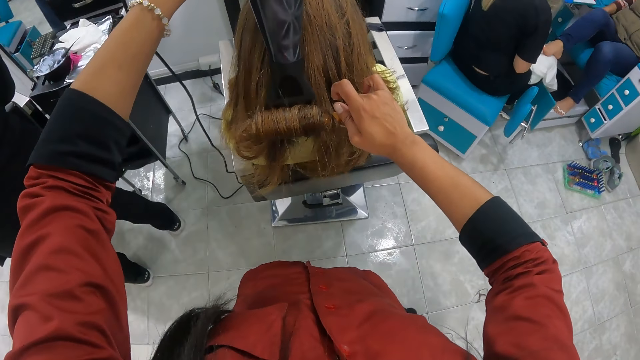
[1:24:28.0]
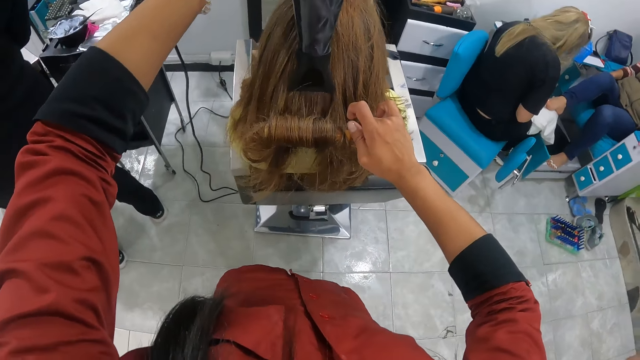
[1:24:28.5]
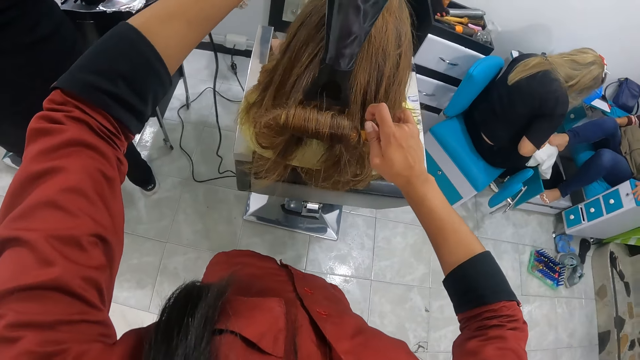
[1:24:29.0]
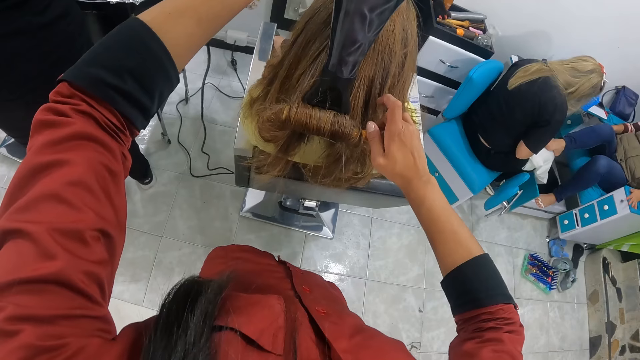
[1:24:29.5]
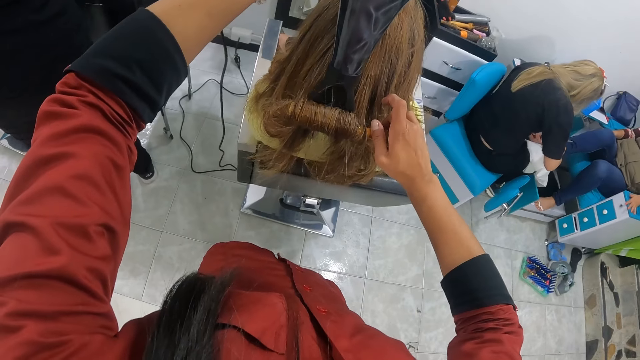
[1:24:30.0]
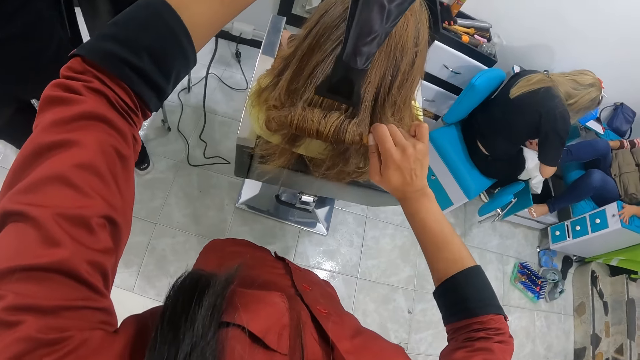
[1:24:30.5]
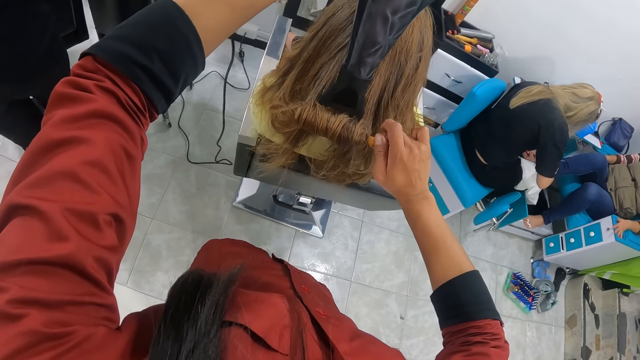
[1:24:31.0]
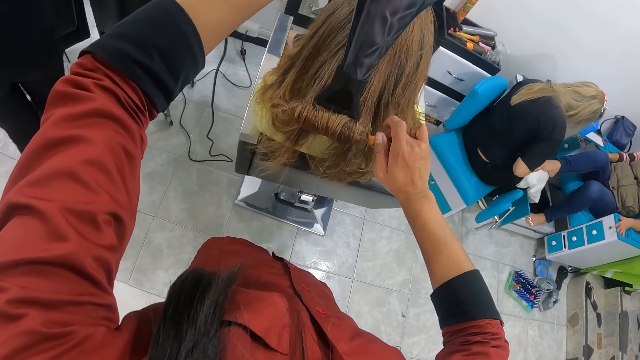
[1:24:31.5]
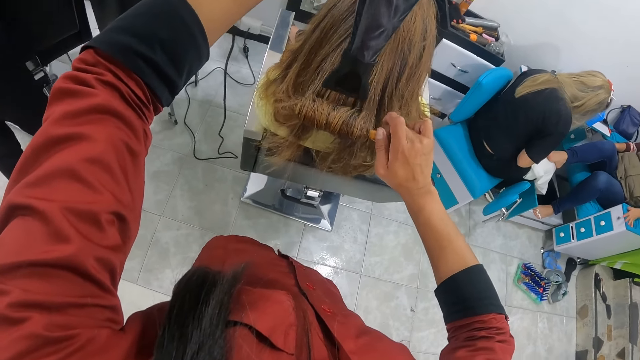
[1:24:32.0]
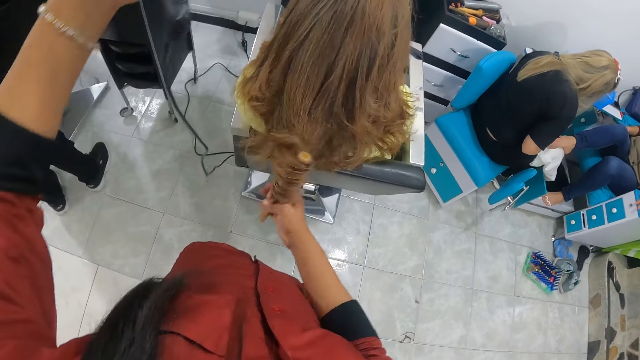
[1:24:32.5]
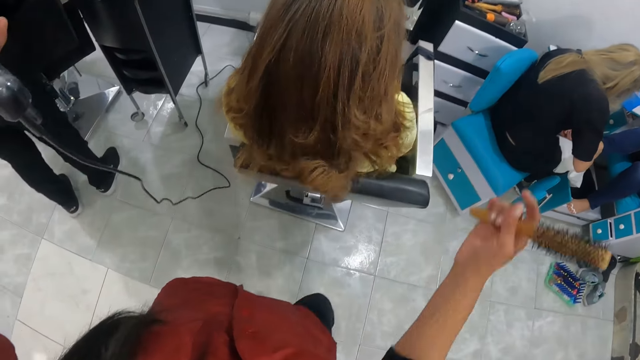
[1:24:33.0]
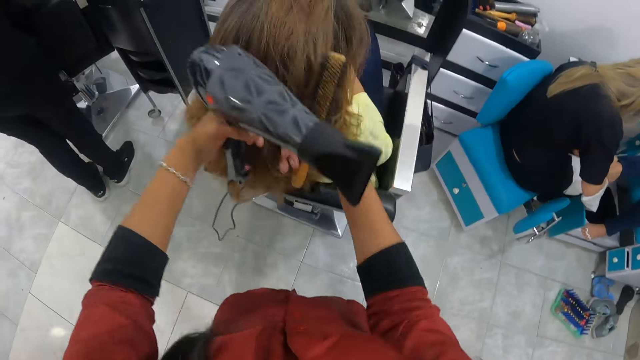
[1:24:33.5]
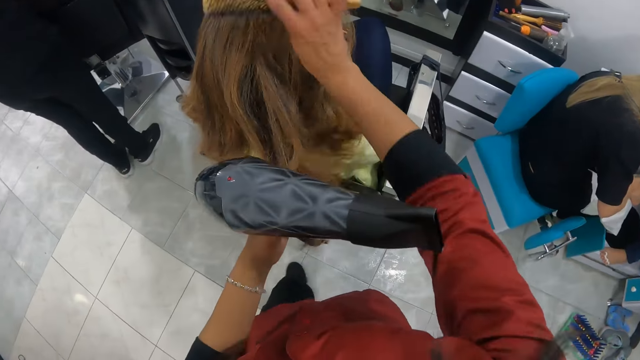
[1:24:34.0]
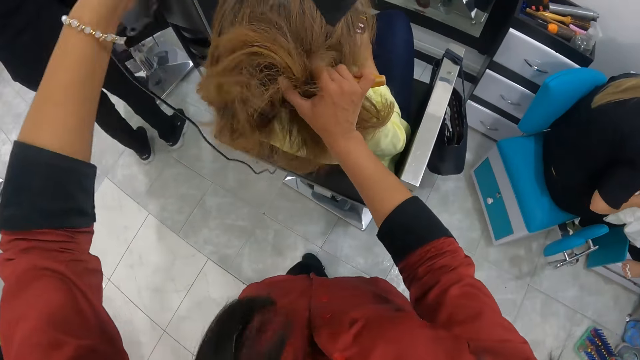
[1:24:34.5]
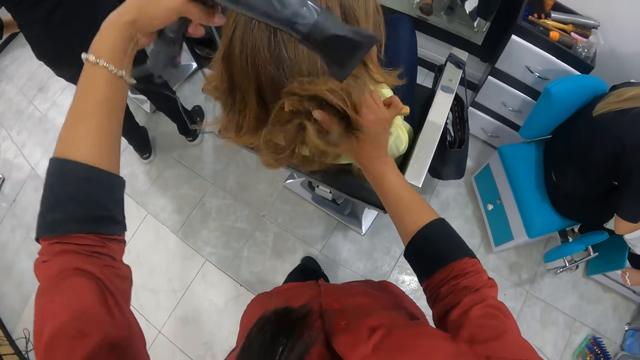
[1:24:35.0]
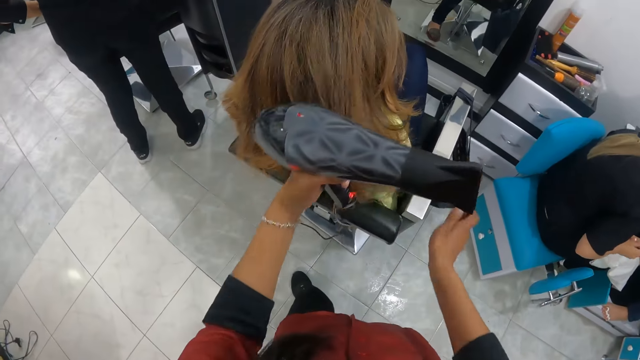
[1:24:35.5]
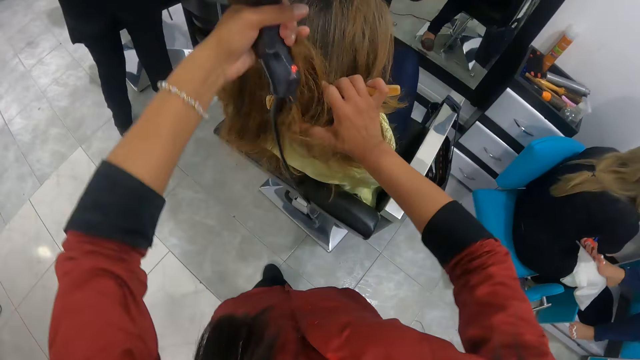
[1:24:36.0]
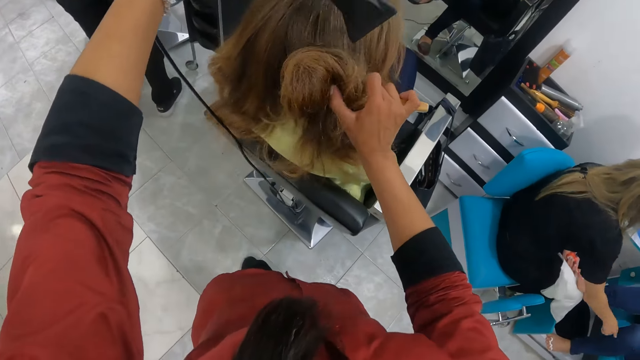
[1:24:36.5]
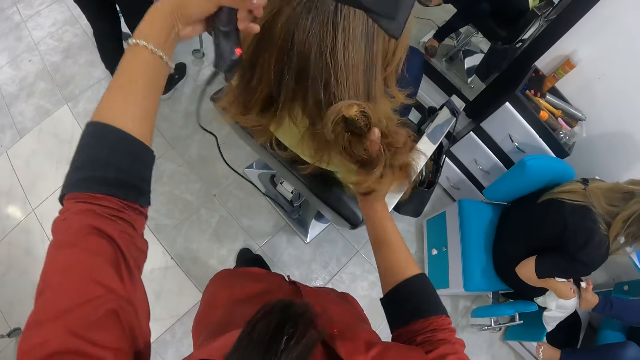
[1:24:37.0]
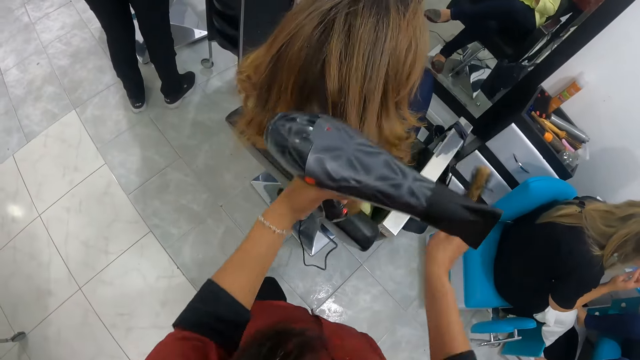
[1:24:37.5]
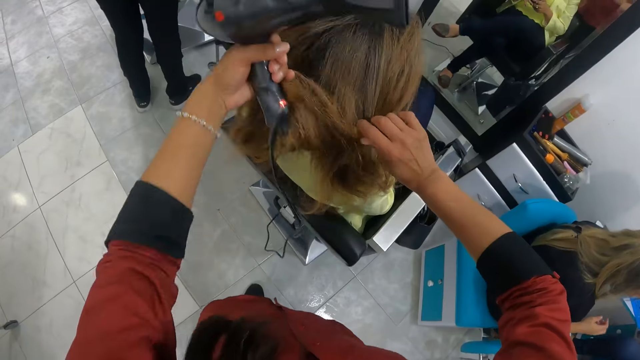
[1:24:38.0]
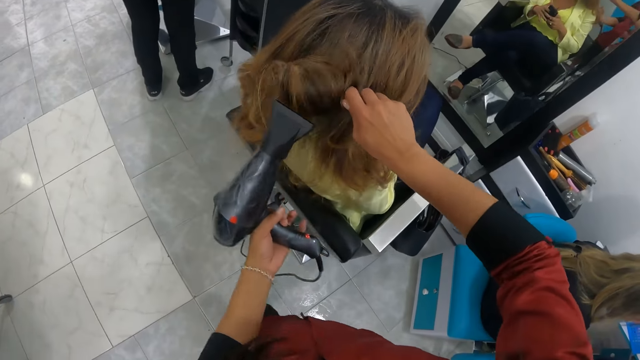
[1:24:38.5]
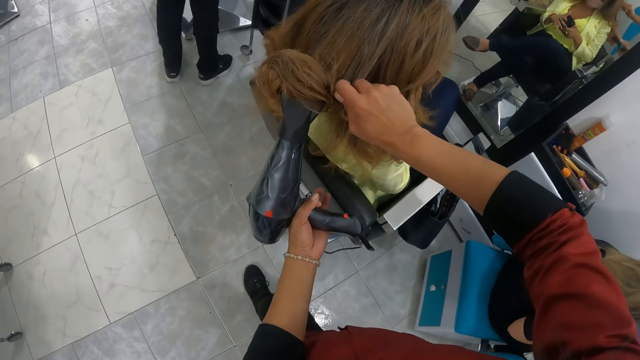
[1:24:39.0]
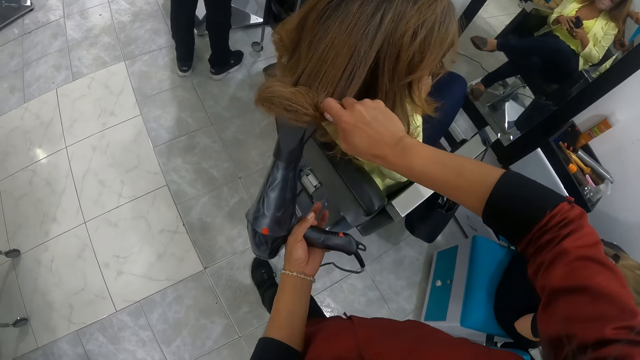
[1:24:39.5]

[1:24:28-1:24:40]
A person makes another person's foot nails. The camera wearer places the hair of the woman in her left hand on the brush in her right hand. She dries the hair of the woman on the brush in her right hand with the hair dryer in her left hand. She places the hair of the woman in her left hand on the brush in her right hand. She dries the hair of the woman on the brush in her right hand with the hair dryer in her left hand. She places the hair of the woman in her left hand on the brush in her right hand. She dries the hair of the woman on the brush in her right hand with the hair dryer in her left hand.

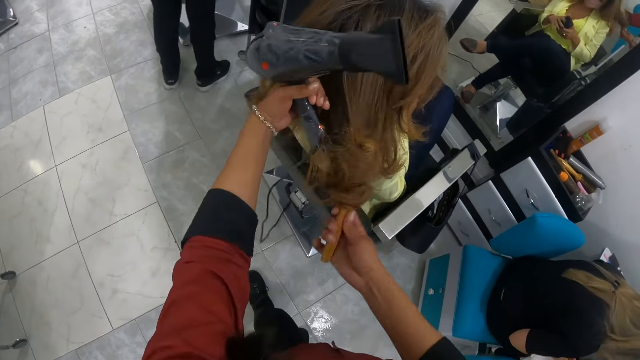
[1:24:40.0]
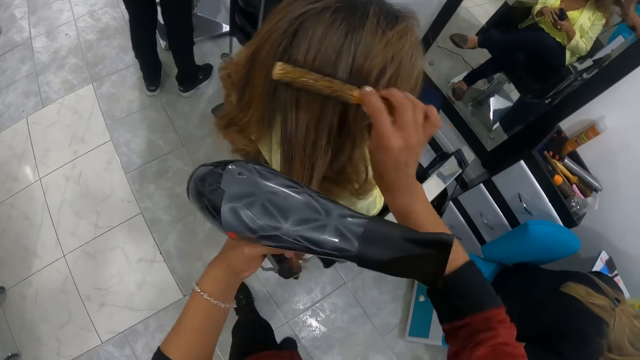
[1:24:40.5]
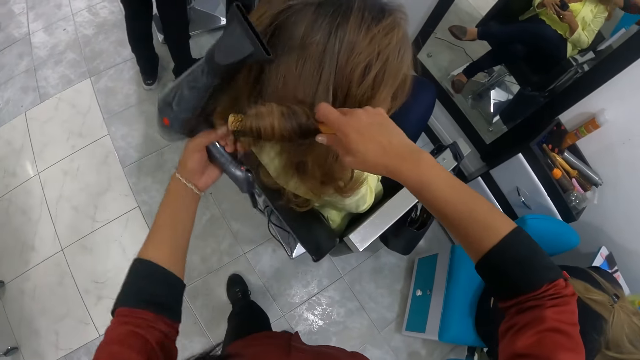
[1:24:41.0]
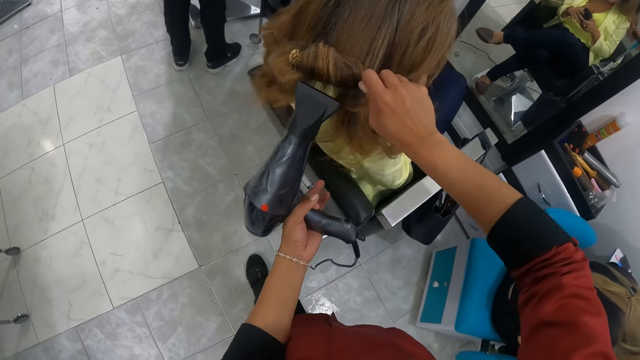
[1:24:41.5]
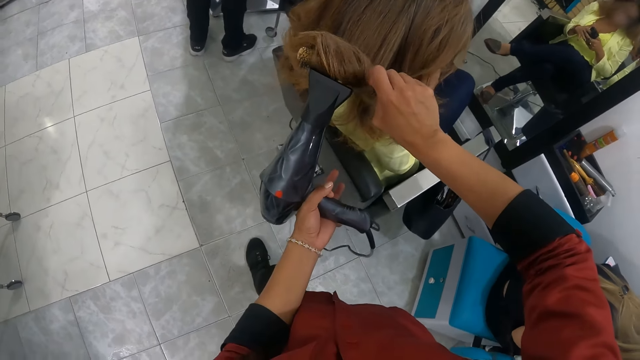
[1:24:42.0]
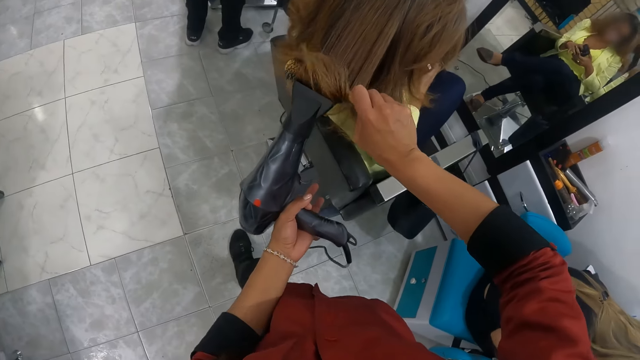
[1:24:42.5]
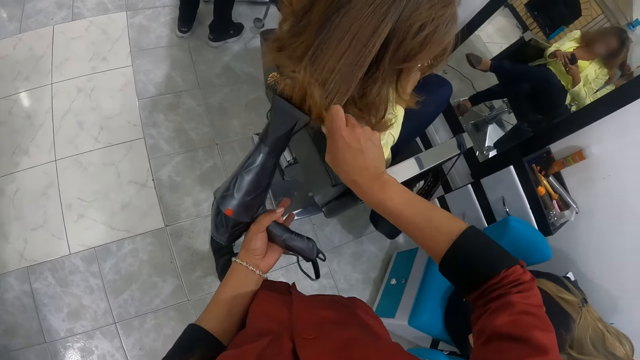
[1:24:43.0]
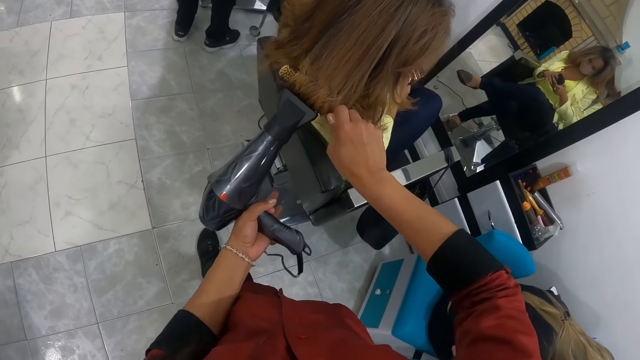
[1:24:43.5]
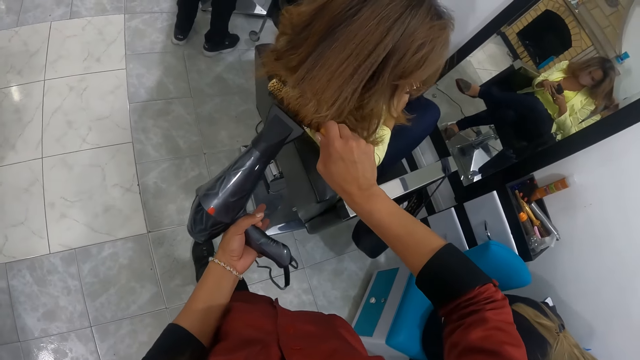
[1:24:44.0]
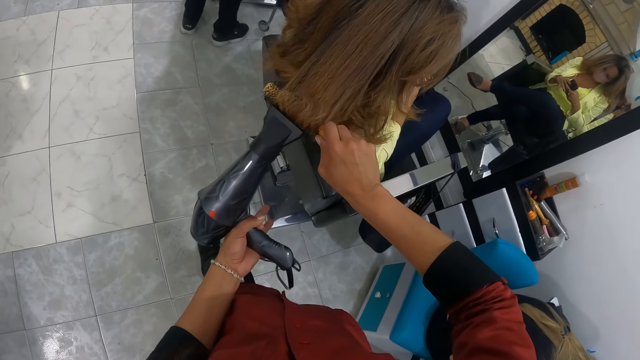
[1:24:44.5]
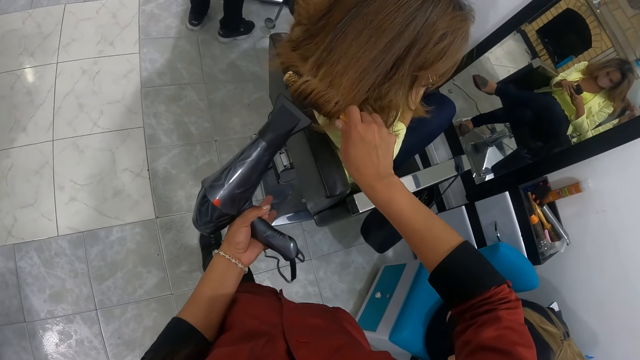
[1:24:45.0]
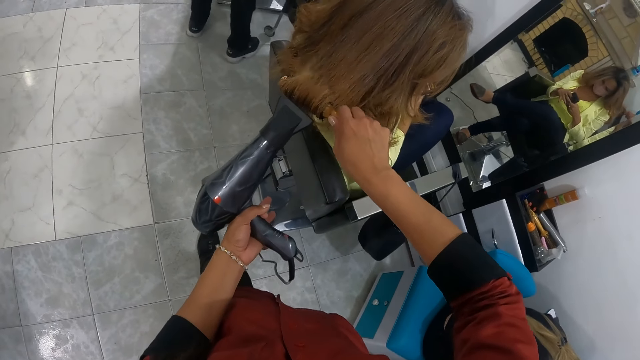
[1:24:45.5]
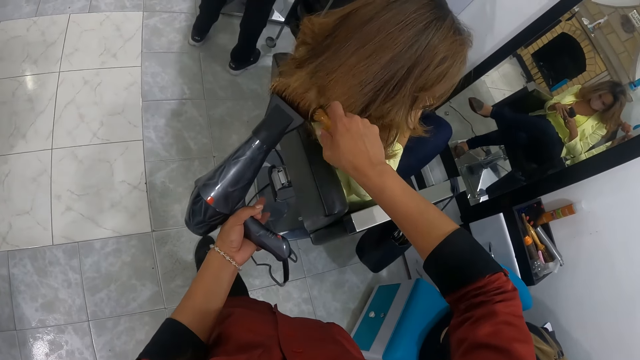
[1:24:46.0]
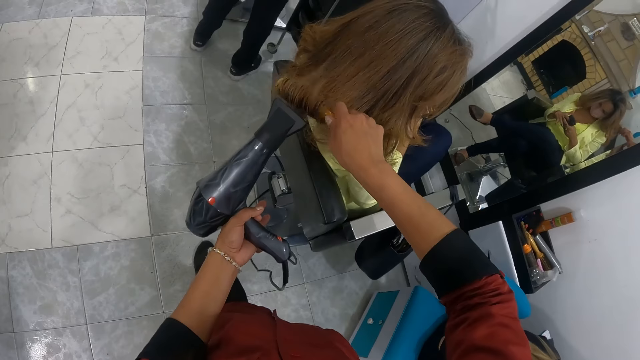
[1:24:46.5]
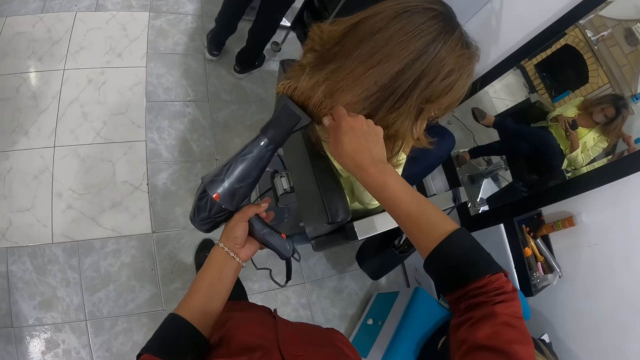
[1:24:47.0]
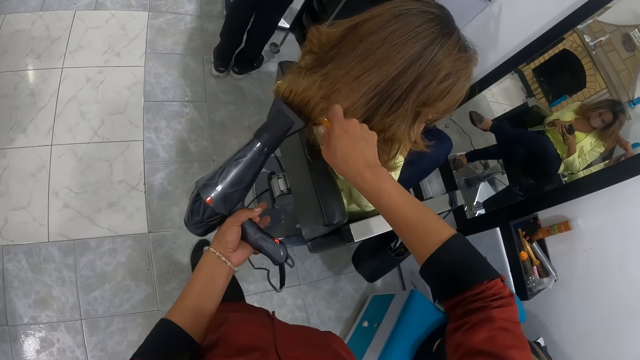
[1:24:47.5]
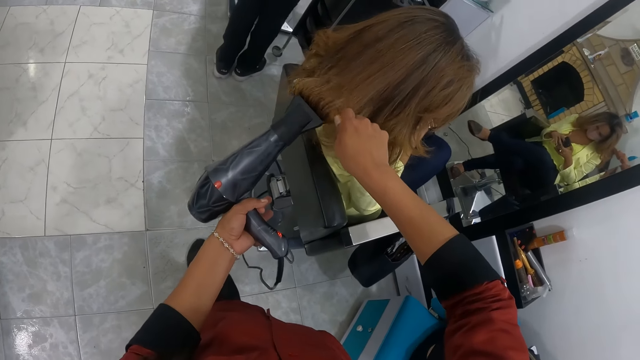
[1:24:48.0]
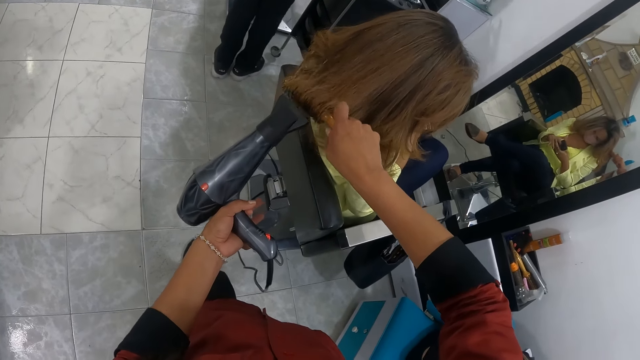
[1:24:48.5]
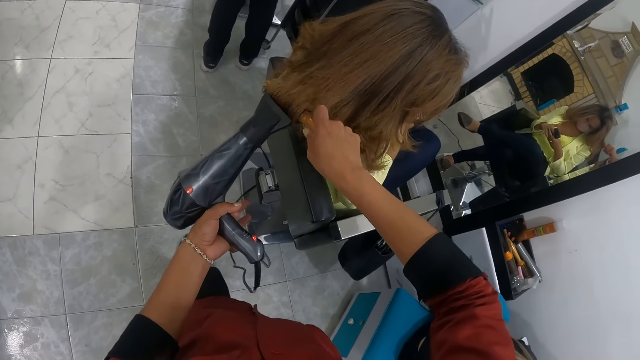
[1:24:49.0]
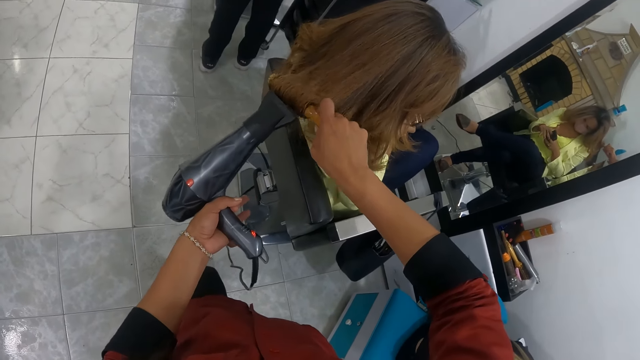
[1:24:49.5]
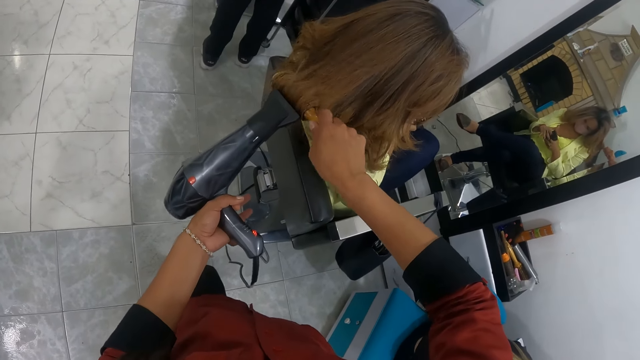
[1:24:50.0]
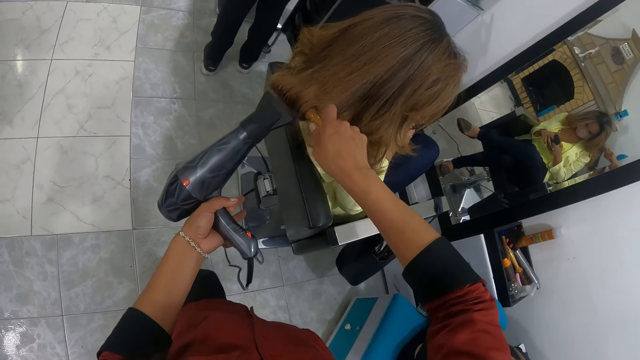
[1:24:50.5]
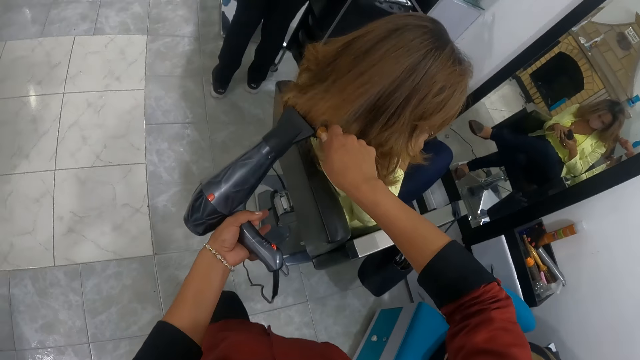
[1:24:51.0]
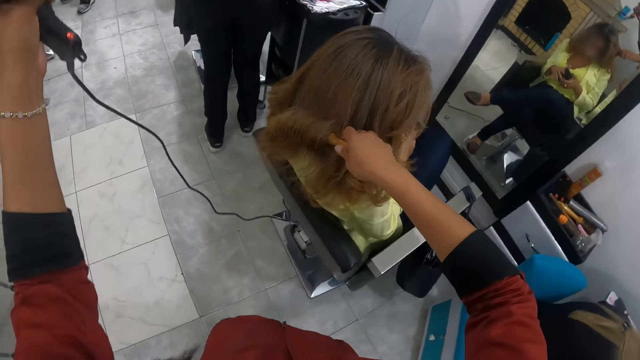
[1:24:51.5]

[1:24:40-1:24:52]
The camera wearer places the hair of the woman in her left hand on the brush in her right hand. She dries the hair of the woman on the brush in her right hand with the hair dryer in her left hand.
